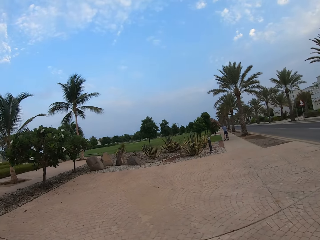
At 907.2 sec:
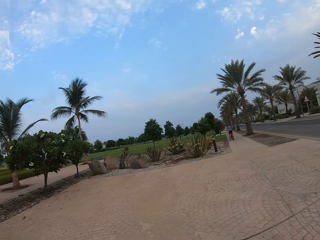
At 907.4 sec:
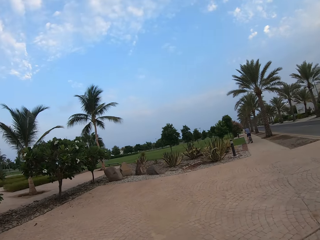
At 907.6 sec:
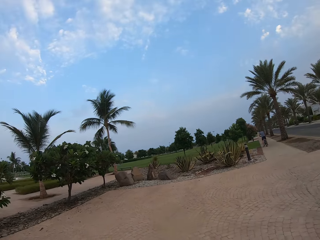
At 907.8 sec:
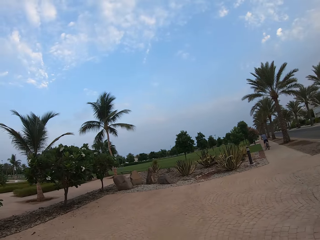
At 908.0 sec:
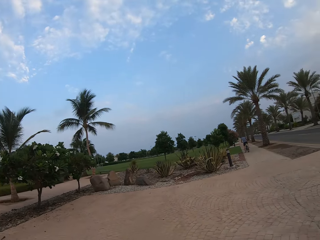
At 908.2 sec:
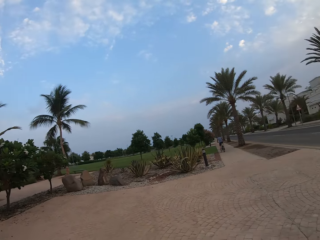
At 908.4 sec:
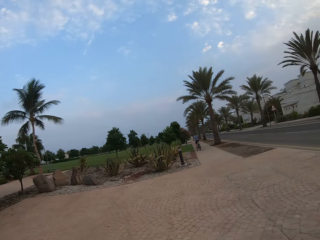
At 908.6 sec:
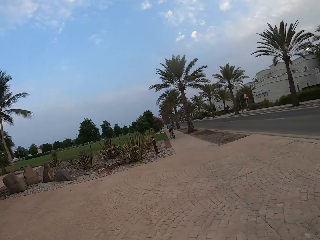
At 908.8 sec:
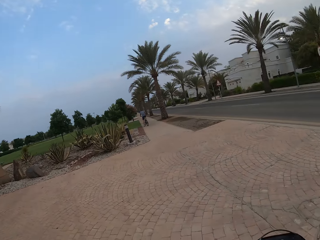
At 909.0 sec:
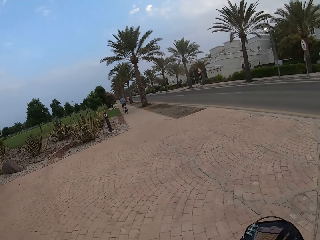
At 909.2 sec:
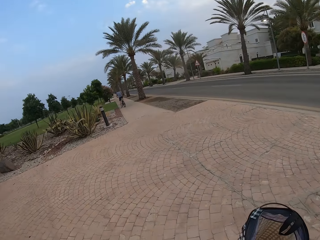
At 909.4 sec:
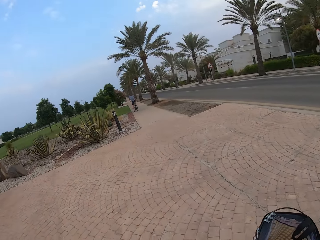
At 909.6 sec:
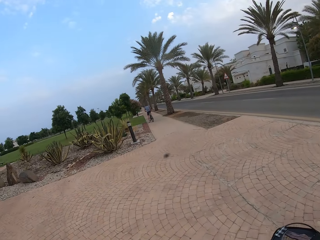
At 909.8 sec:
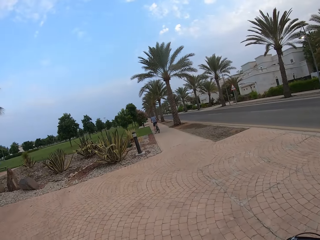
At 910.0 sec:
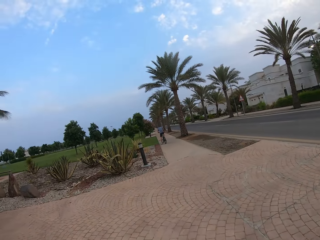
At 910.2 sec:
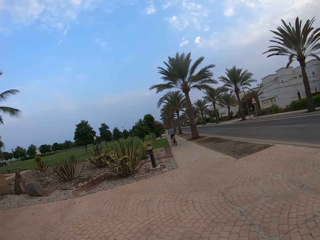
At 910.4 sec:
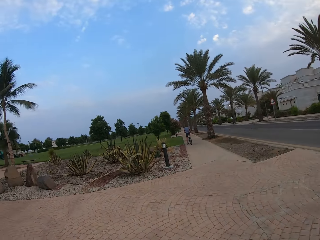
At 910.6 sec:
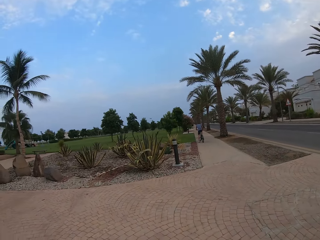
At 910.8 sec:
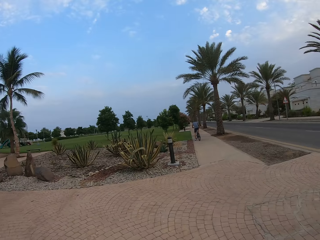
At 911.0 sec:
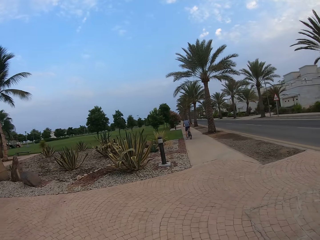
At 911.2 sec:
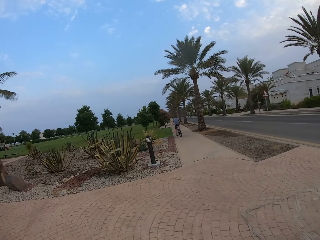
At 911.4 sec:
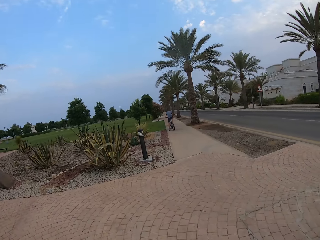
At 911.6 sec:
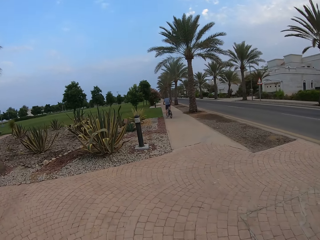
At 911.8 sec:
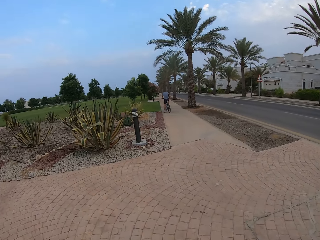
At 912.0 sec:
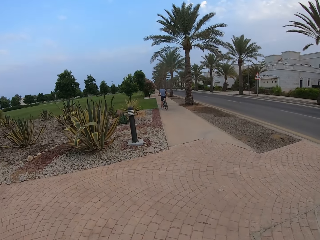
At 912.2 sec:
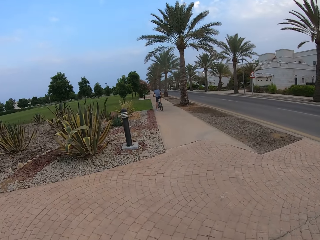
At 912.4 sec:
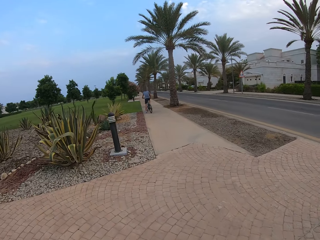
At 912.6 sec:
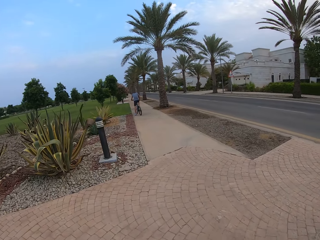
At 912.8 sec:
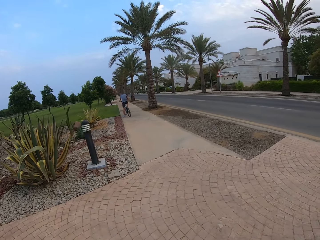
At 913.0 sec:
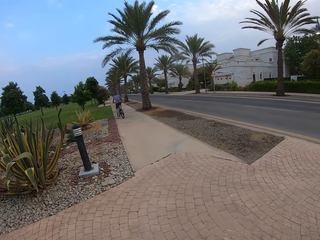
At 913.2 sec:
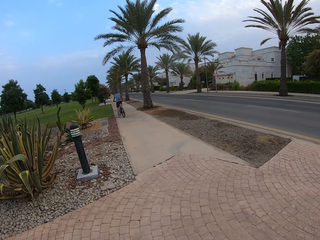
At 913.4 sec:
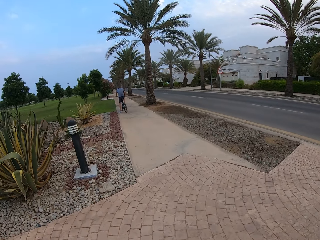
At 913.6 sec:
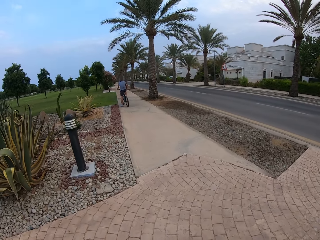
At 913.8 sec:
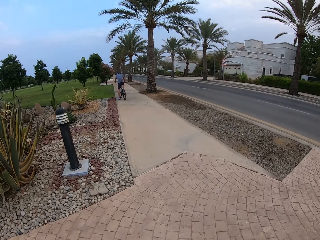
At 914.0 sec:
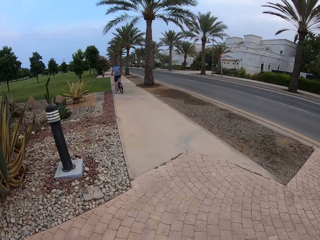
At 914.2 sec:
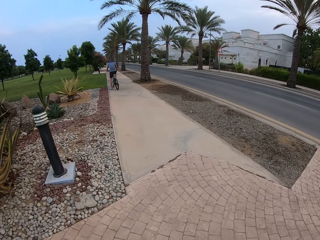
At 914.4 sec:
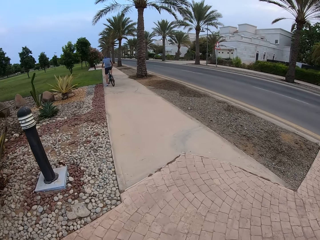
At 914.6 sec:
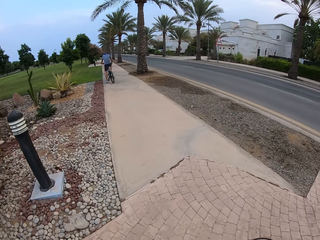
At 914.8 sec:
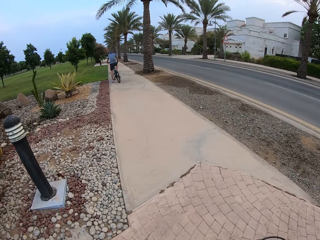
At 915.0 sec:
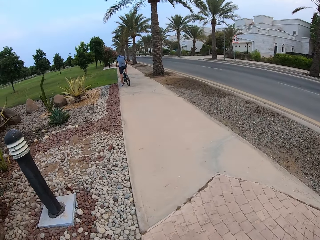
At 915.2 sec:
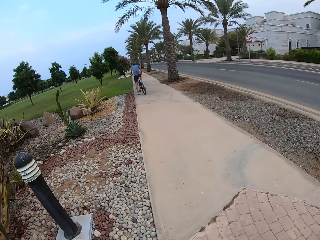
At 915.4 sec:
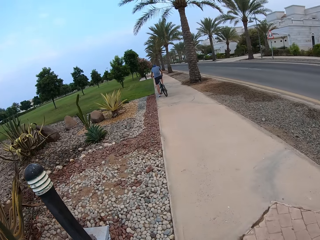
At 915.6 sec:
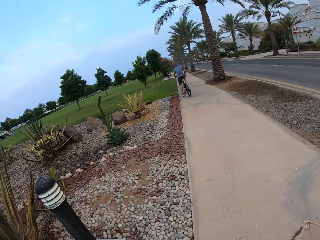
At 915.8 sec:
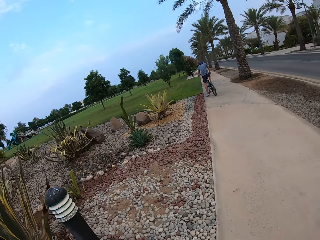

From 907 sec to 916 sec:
A cyclist holds the bike. The camera wearer rides a bike.

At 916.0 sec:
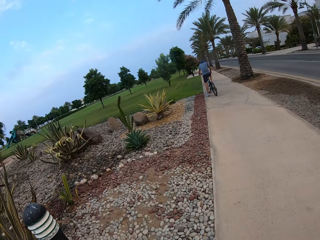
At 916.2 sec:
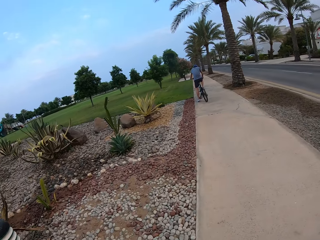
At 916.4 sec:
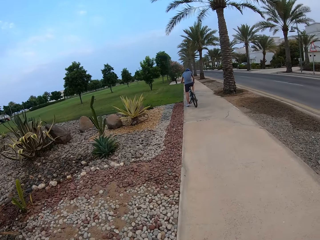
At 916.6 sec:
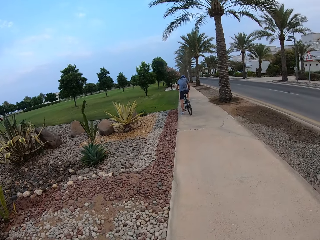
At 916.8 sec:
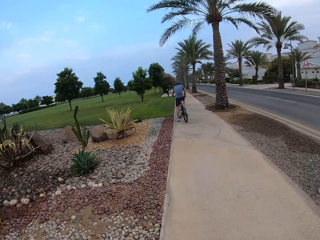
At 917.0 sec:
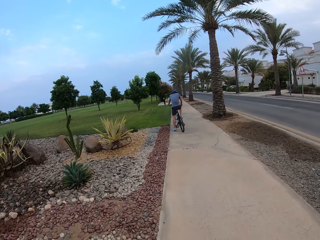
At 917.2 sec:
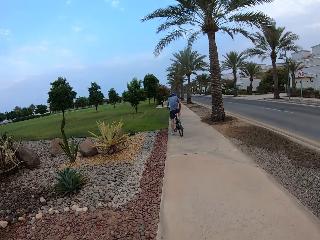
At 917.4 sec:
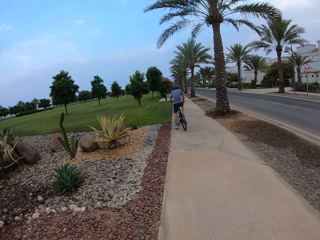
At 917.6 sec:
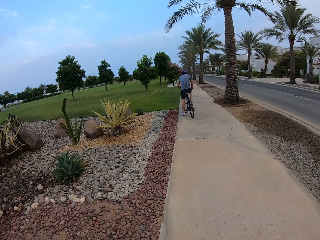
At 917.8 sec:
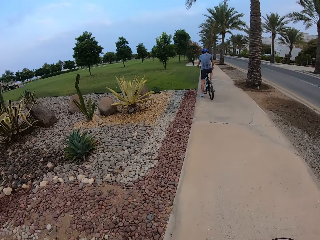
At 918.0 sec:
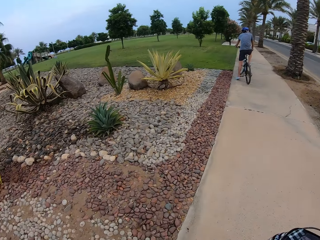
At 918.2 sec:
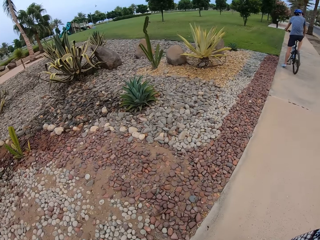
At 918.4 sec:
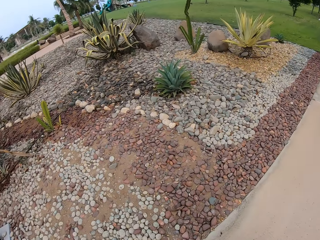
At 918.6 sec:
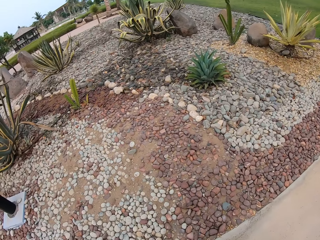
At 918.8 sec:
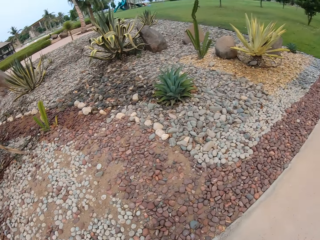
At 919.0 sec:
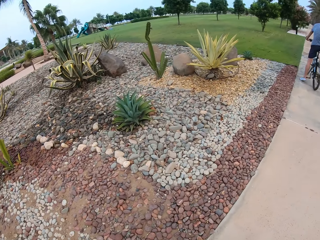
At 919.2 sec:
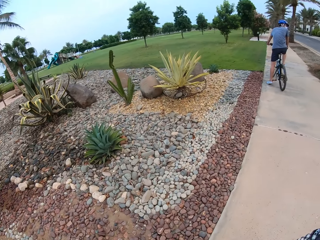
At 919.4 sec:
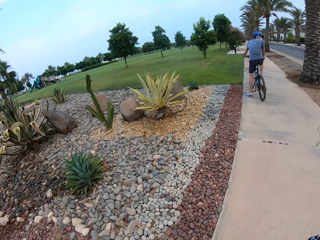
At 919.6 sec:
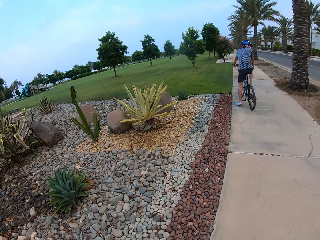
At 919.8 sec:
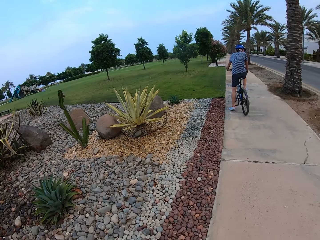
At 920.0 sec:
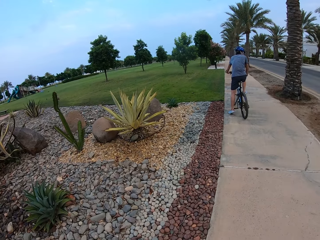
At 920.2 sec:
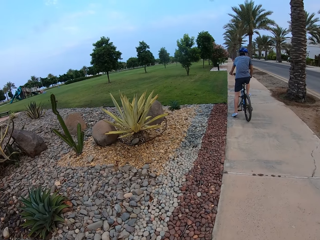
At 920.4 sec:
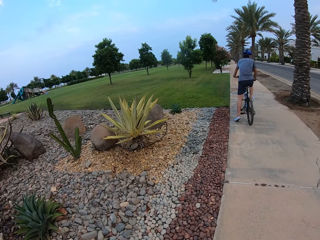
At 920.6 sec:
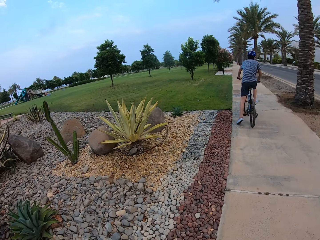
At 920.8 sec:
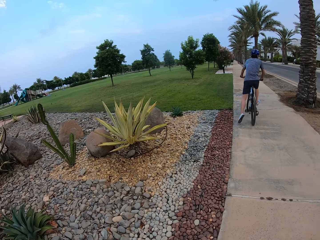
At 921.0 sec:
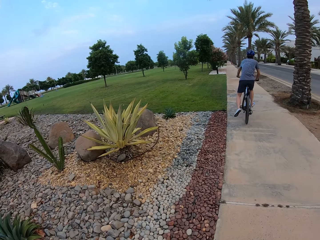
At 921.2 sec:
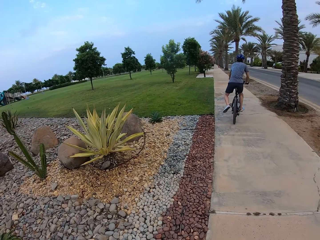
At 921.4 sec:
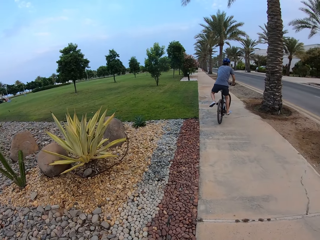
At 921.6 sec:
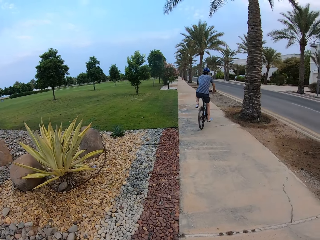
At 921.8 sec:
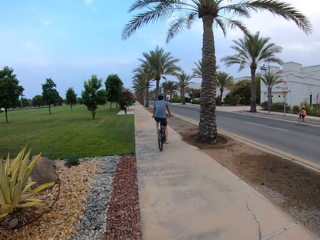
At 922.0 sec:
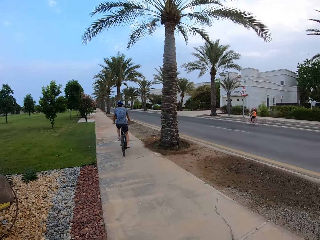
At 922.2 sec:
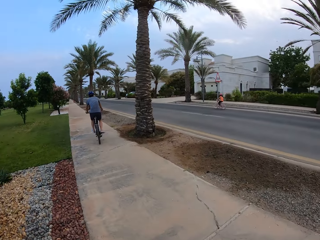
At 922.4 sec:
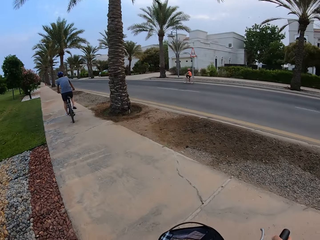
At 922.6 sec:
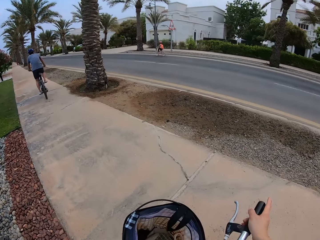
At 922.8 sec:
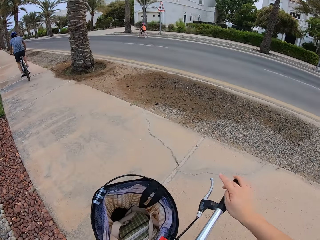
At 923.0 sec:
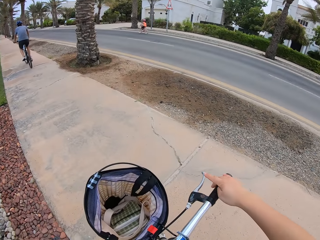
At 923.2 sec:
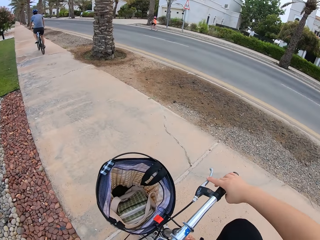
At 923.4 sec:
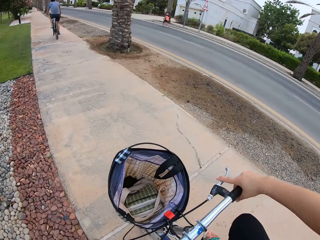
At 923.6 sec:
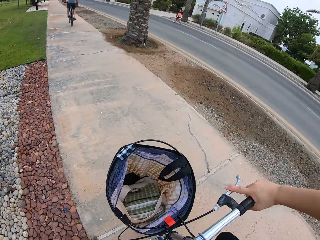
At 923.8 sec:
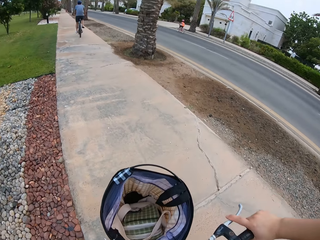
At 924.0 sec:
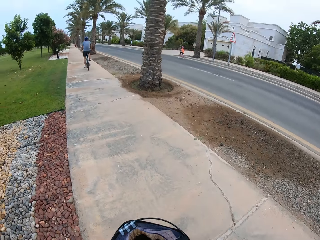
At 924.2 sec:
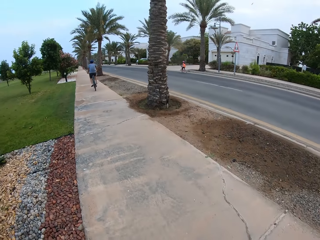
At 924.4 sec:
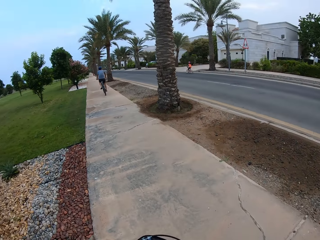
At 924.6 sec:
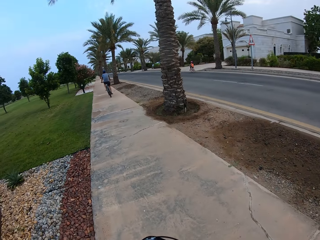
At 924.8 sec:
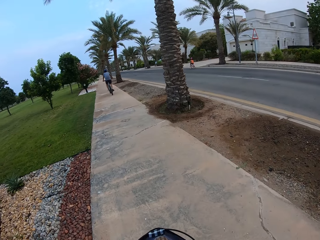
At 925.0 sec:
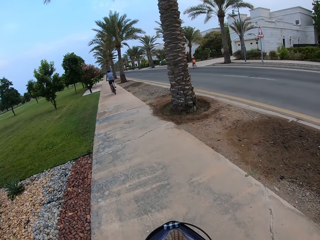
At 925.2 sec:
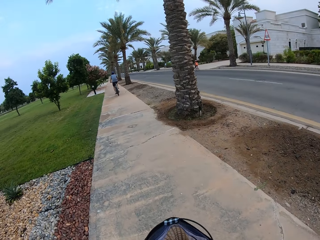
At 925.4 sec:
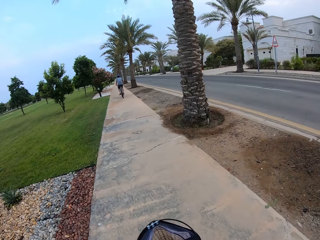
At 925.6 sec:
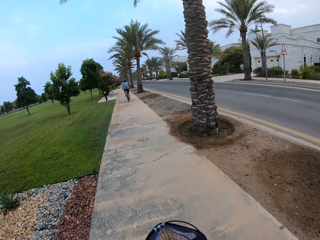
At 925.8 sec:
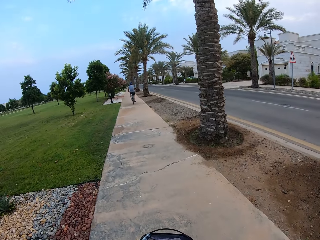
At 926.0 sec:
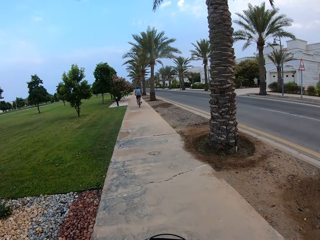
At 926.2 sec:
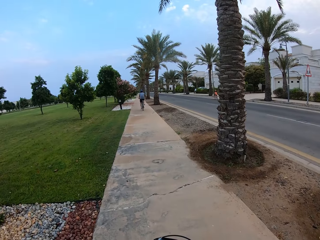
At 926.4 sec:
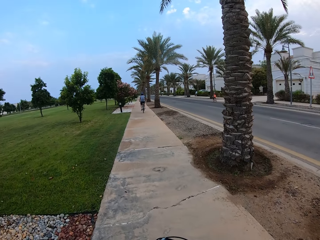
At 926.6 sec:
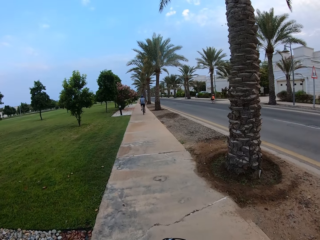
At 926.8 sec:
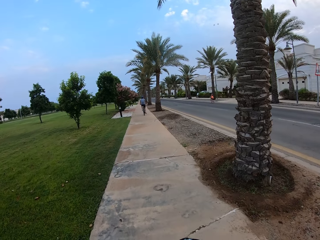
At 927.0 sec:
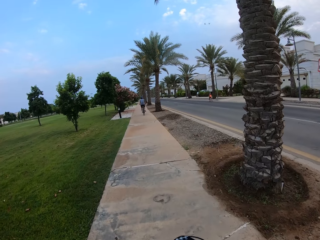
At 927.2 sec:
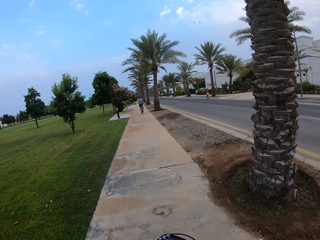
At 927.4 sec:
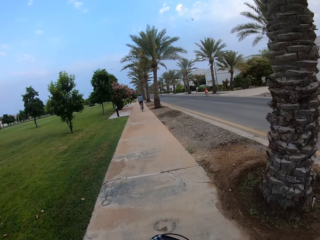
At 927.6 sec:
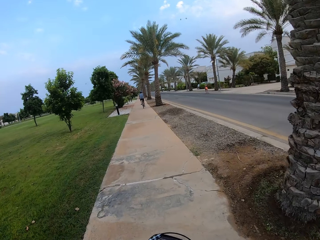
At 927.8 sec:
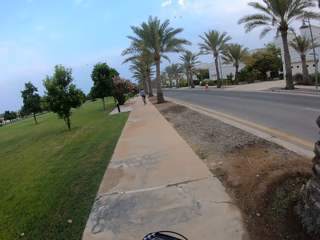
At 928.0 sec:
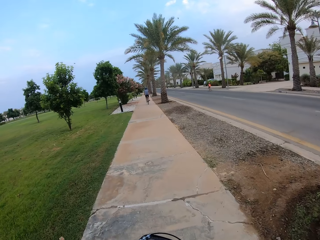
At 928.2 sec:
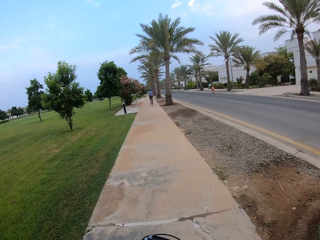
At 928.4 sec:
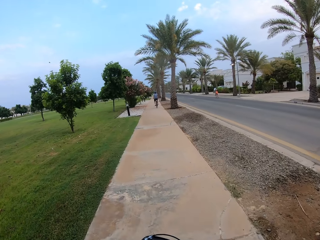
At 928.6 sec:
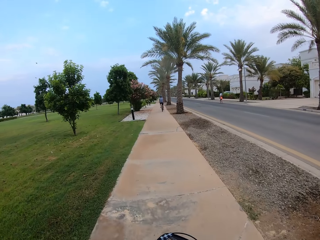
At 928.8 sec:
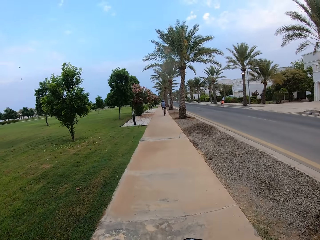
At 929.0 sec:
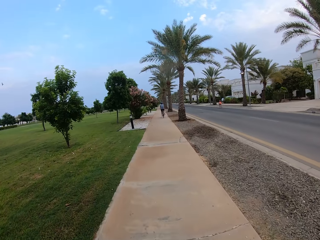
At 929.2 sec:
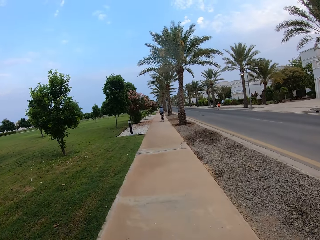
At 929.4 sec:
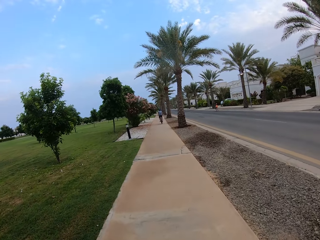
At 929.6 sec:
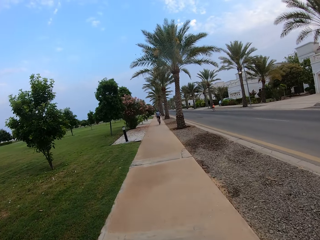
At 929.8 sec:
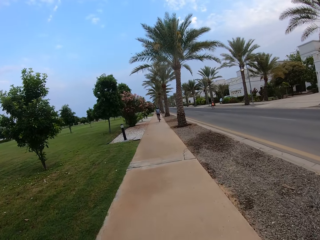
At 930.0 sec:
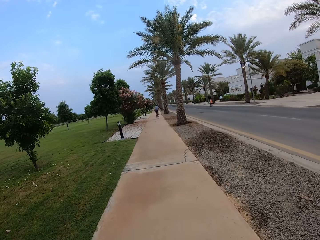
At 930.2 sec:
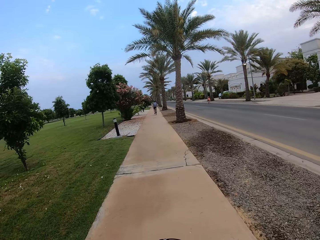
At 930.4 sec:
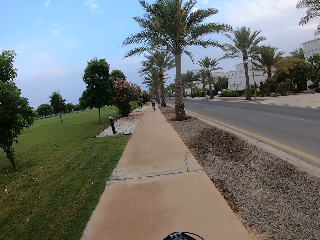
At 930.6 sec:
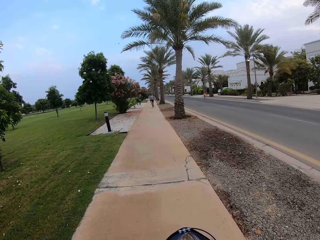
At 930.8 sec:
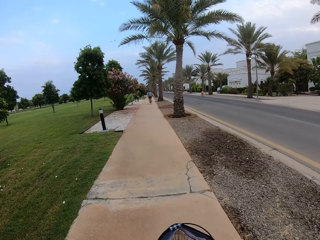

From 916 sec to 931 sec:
The camera wearer looks at the flowers. They cycle the bicycle on the pavement. A cyclist rides a bike. The camera wearer looks at a child. Another cyclist rides a bike. The camera wearer cycles the bicycle on the pavement.
